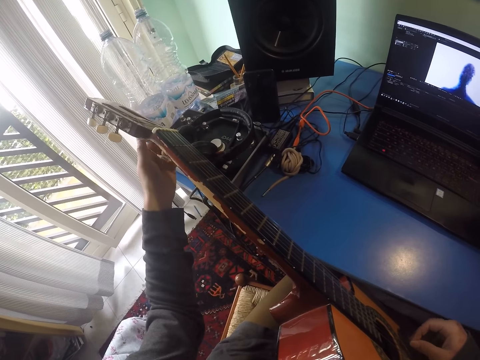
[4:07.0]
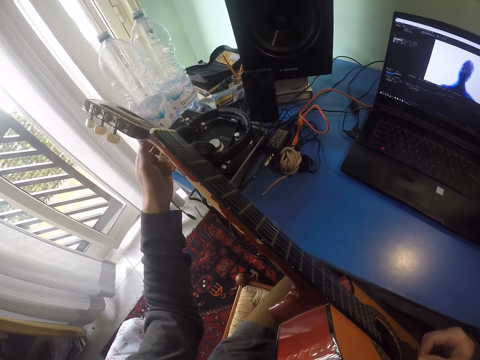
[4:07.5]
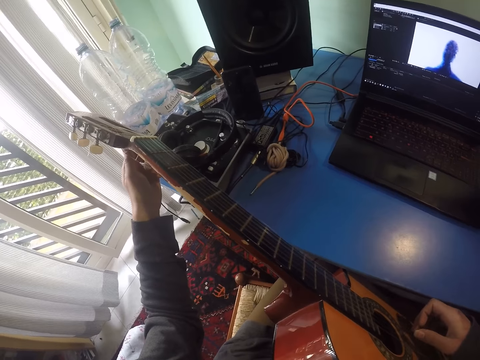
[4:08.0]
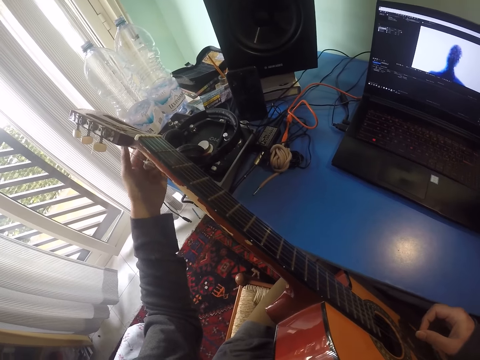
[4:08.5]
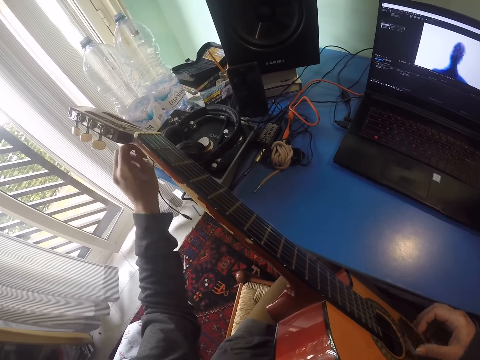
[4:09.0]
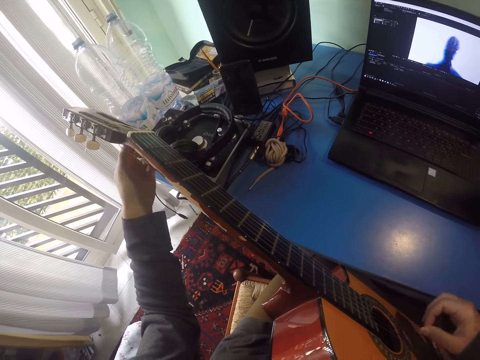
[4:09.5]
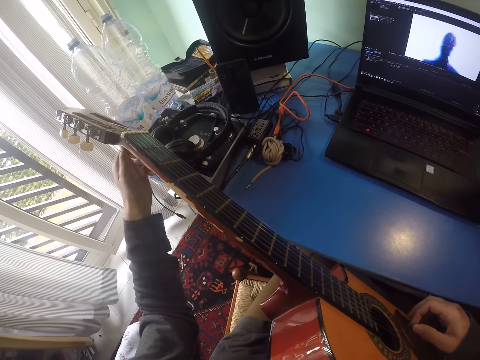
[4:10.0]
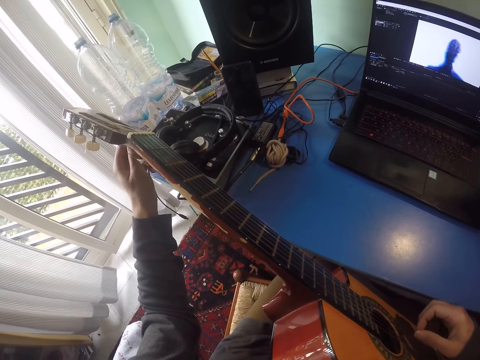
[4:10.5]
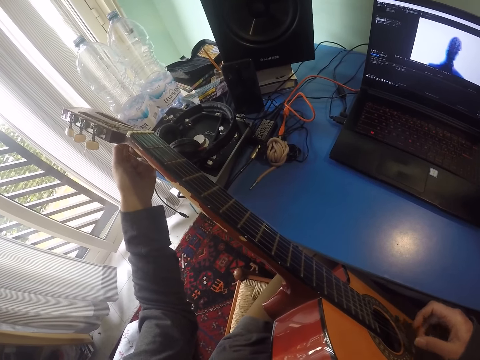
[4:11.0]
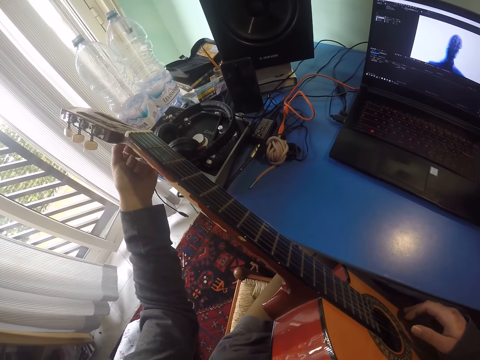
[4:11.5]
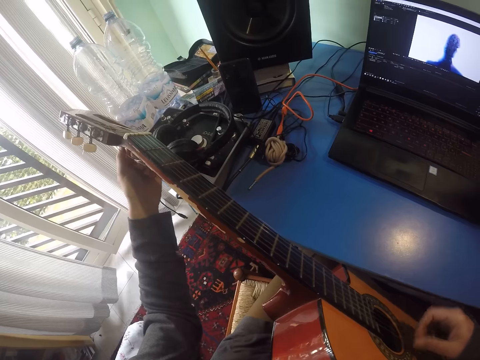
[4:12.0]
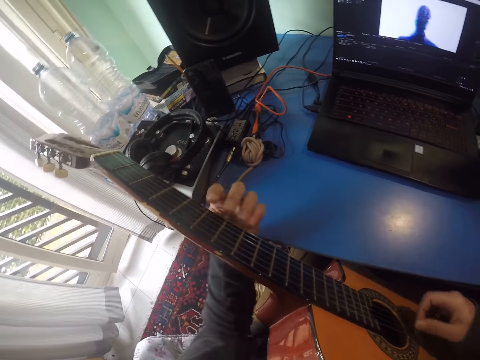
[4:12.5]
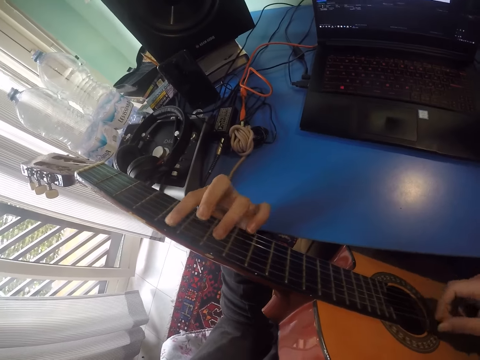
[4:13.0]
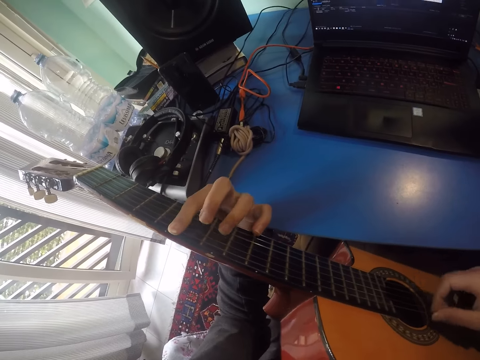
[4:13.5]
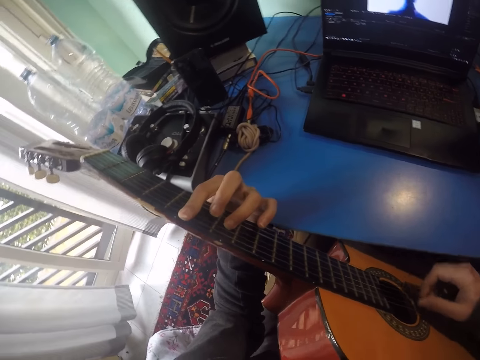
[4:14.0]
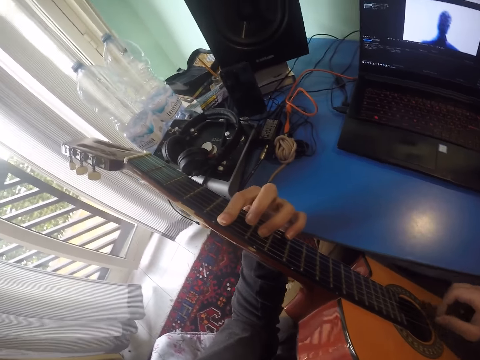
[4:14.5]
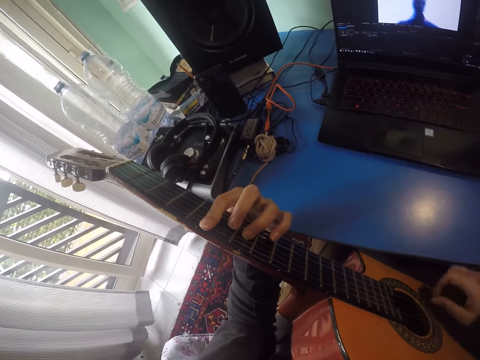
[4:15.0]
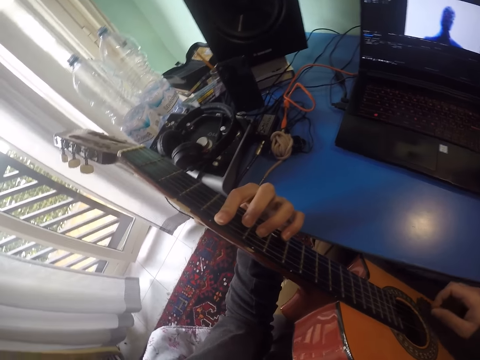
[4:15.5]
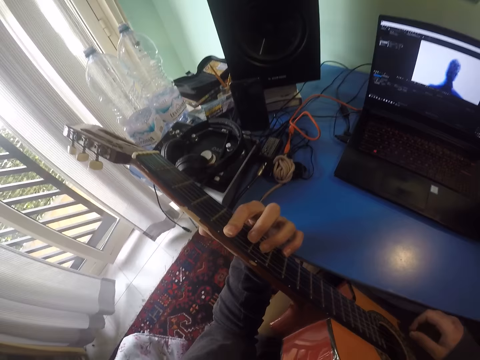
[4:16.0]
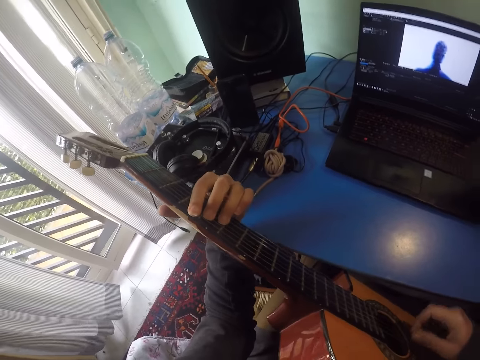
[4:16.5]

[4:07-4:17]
The camera wearer adjusts the guitar tuners. They play the guitar.

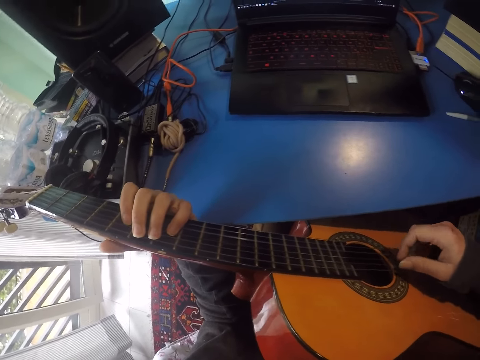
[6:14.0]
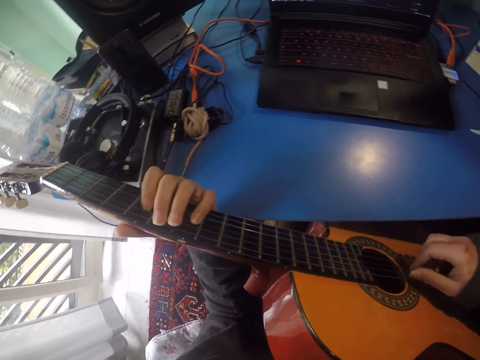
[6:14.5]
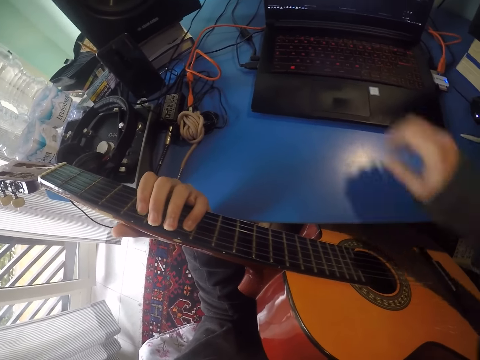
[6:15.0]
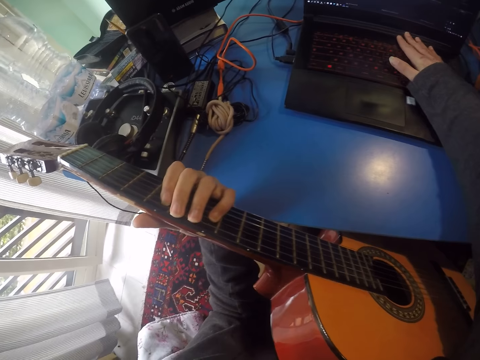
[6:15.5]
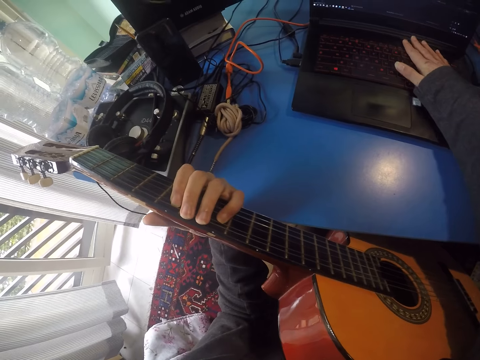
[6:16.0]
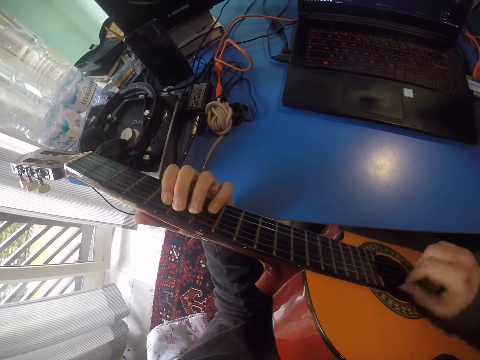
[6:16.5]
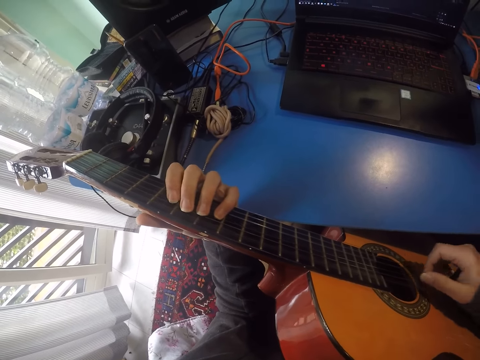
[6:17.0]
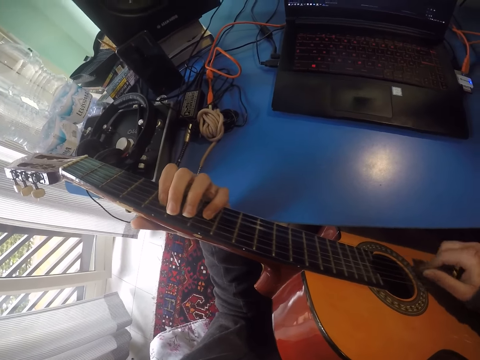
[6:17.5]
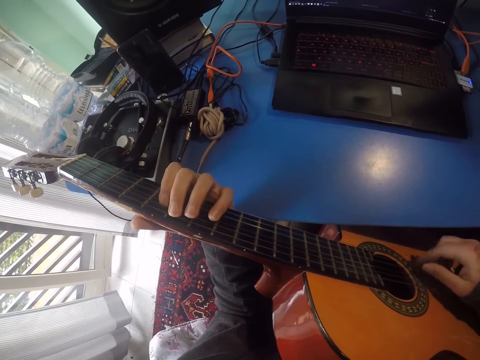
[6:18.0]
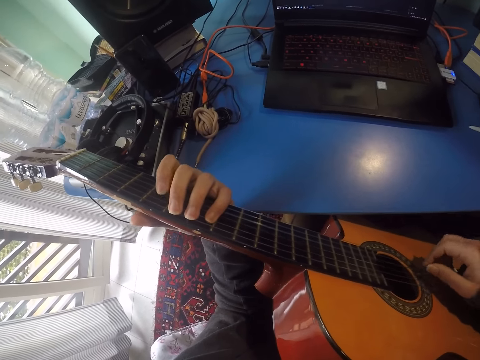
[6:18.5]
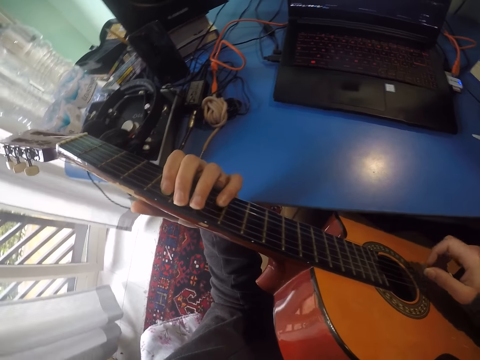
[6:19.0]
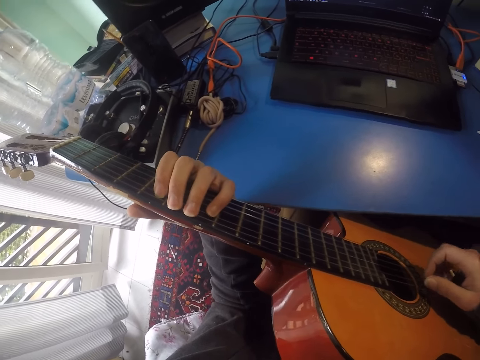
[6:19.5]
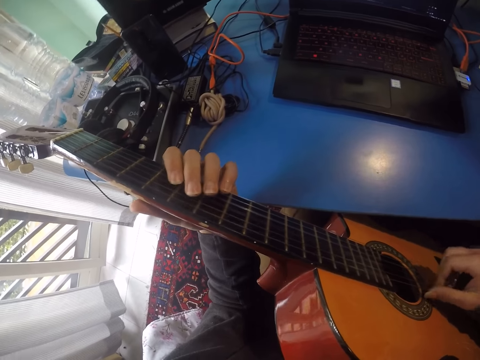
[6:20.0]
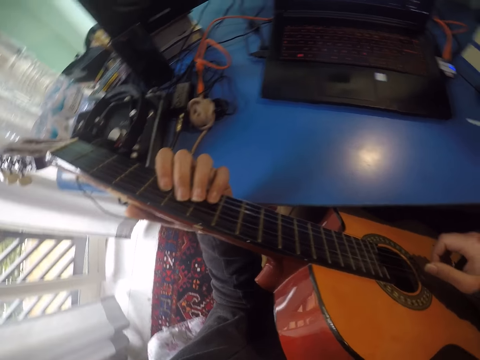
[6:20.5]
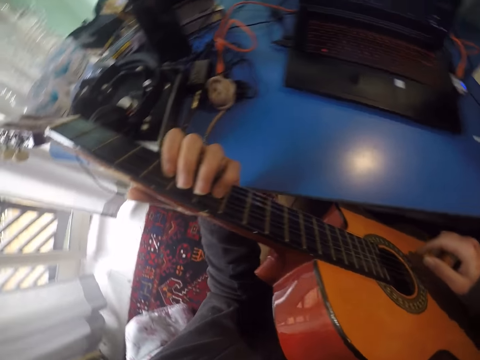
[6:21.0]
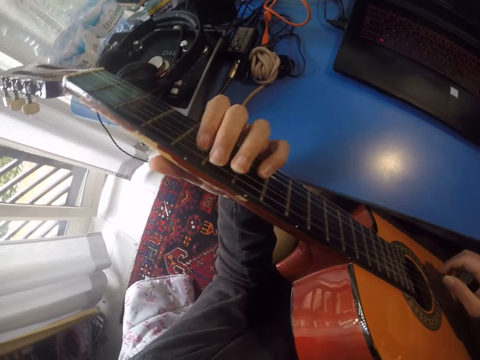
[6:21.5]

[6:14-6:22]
The camera wearer operates a laptop. They touch the keyboard. They play guitar.
